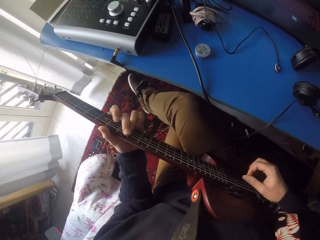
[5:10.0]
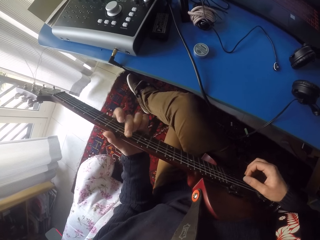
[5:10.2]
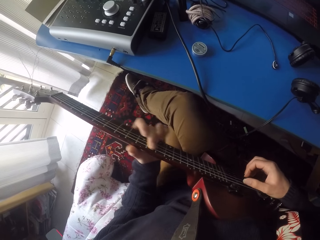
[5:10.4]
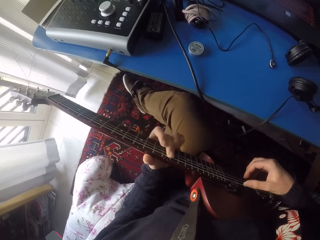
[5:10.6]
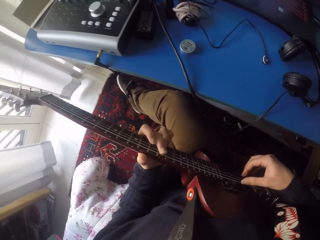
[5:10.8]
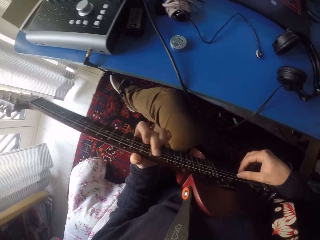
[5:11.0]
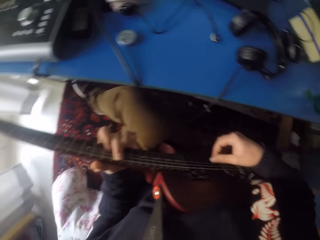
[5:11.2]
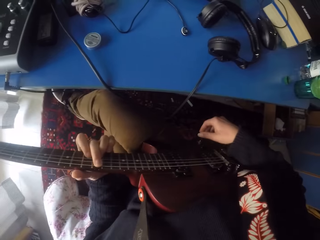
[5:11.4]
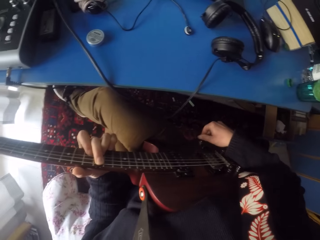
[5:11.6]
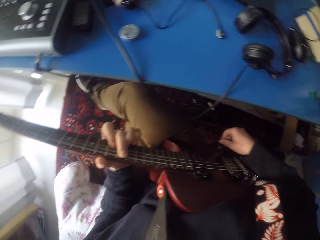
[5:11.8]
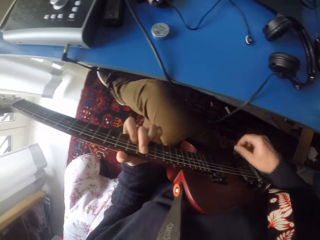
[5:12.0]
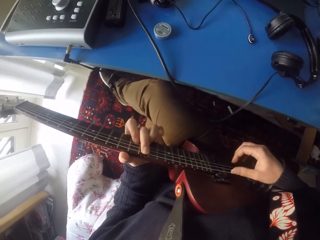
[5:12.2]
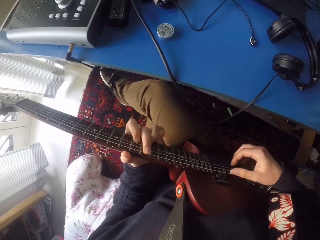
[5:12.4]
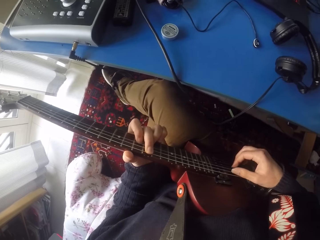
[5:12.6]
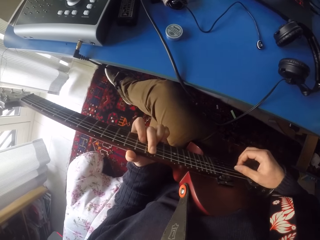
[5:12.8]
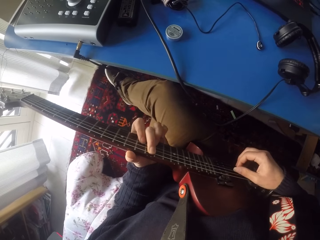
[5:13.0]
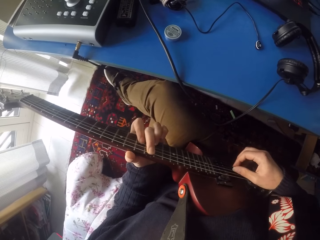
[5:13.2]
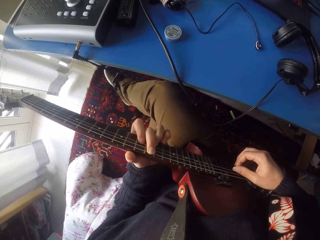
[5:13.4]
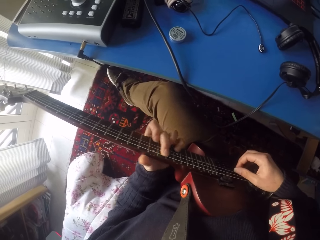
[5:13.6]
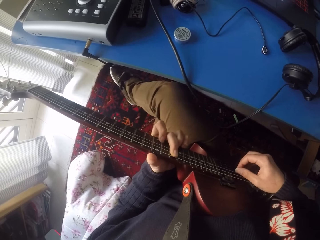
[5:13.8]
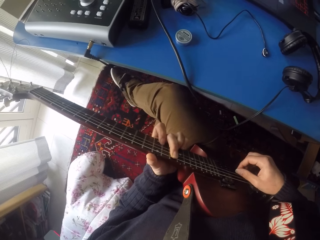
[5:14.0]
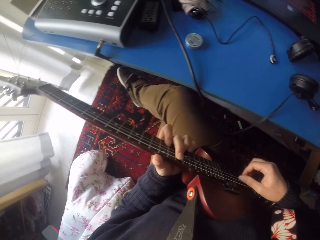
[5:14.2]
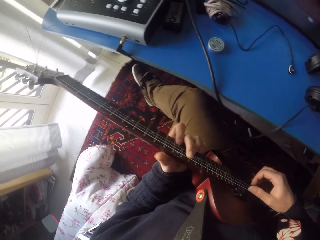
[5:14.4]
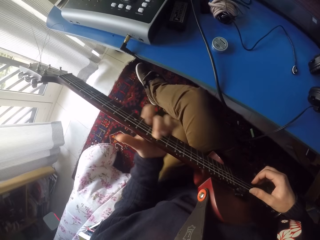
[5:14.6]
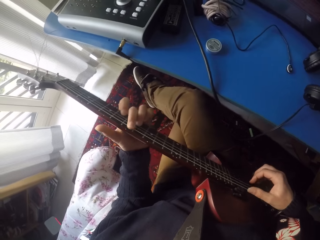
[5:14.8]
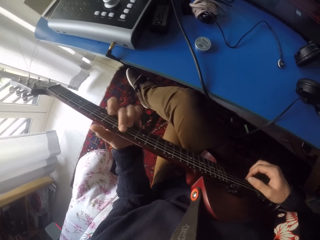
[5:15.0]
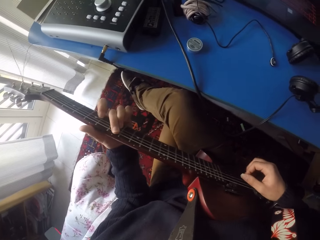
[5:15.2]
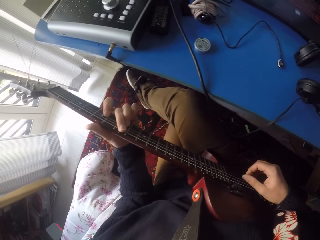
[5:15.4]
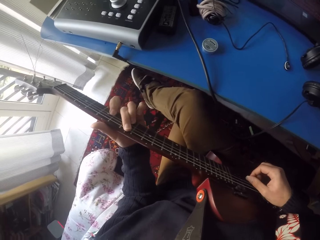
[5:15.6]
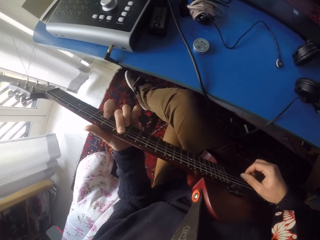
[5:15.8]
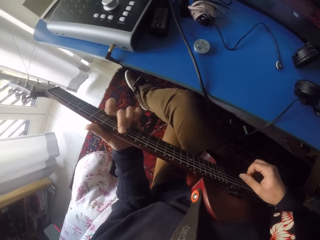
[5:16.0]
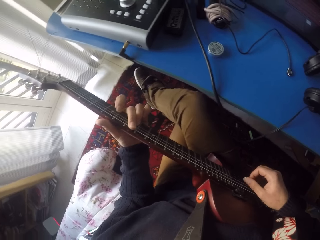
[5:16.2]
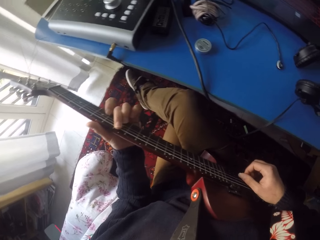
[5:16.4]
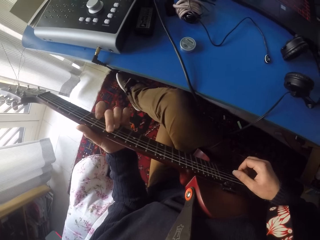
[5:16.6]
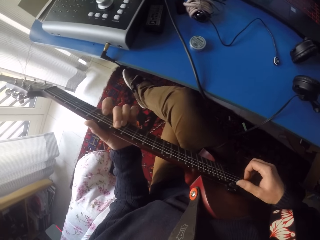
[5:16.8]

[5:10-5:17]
The camera wearer plays the guitar and touches the guitar cable with his right hand.

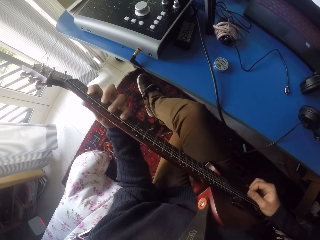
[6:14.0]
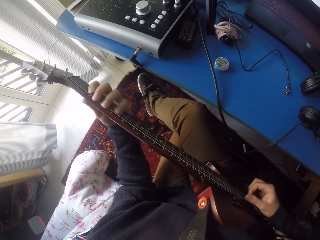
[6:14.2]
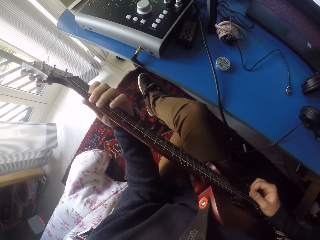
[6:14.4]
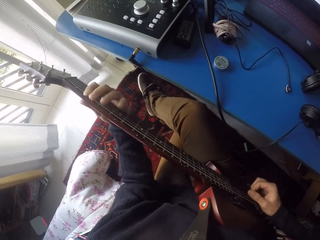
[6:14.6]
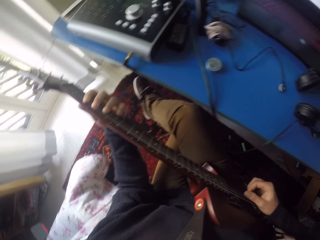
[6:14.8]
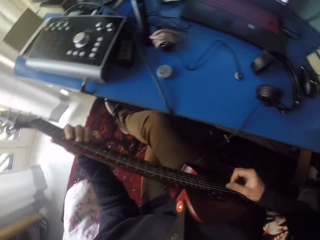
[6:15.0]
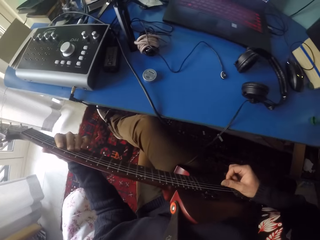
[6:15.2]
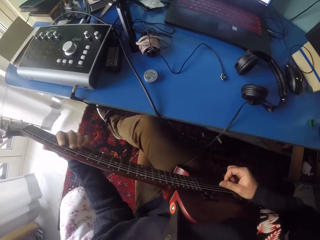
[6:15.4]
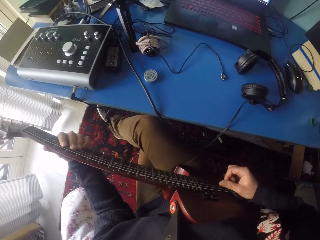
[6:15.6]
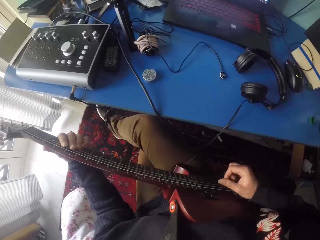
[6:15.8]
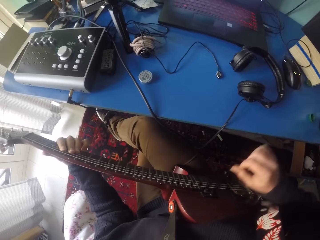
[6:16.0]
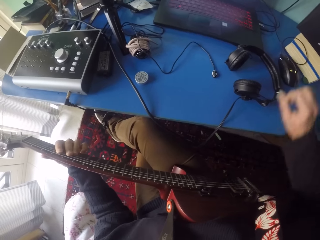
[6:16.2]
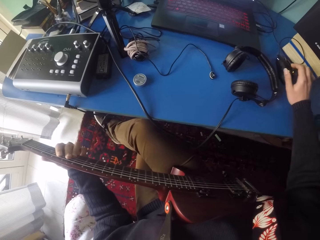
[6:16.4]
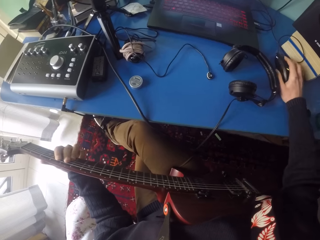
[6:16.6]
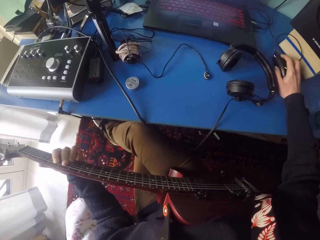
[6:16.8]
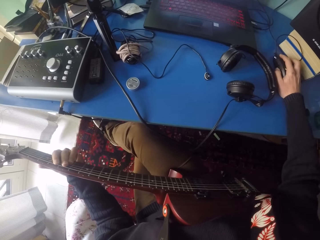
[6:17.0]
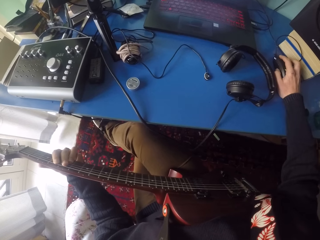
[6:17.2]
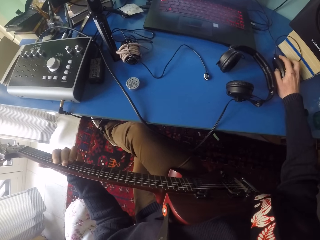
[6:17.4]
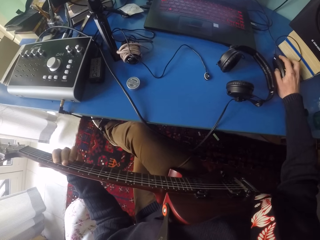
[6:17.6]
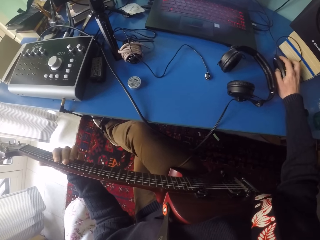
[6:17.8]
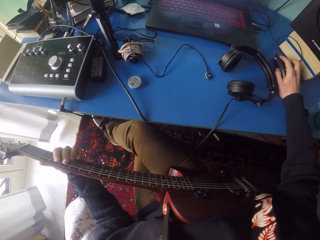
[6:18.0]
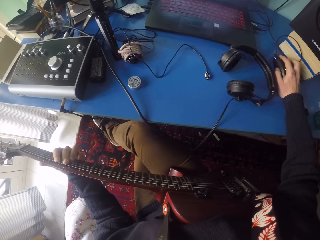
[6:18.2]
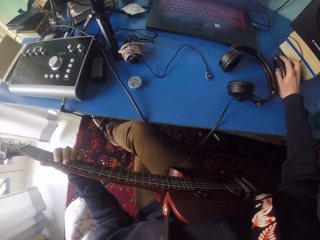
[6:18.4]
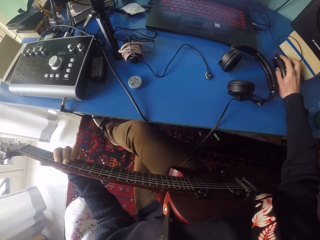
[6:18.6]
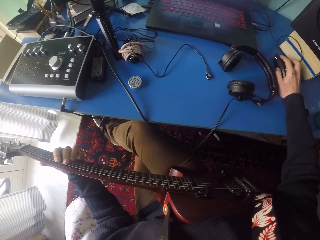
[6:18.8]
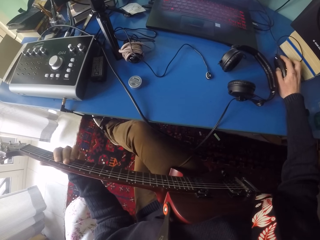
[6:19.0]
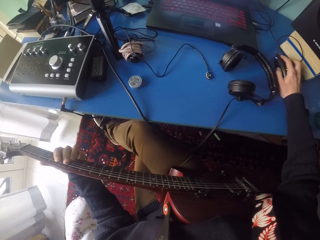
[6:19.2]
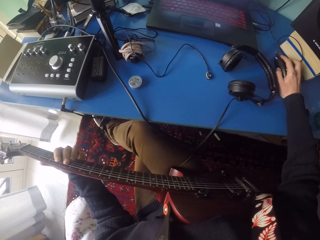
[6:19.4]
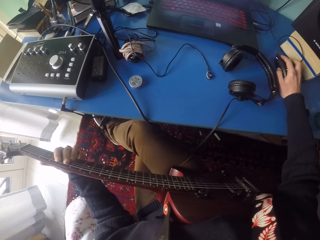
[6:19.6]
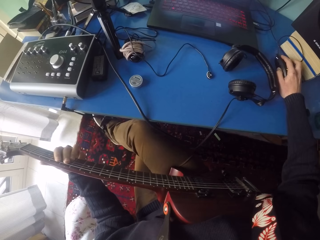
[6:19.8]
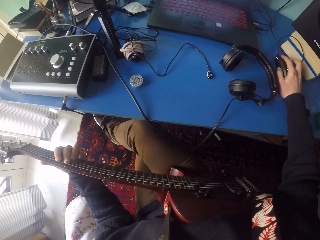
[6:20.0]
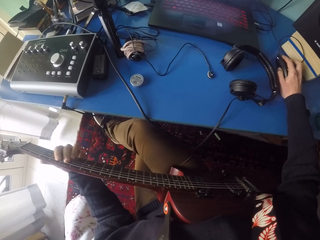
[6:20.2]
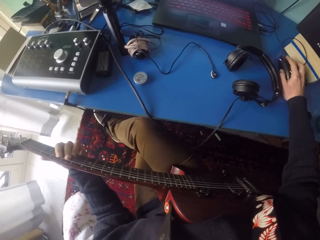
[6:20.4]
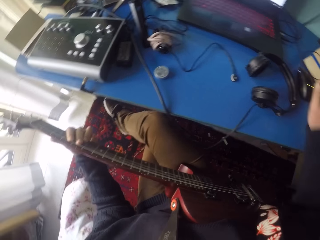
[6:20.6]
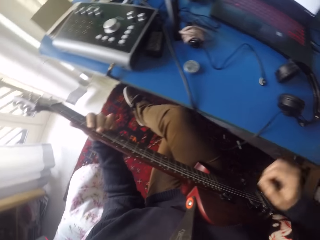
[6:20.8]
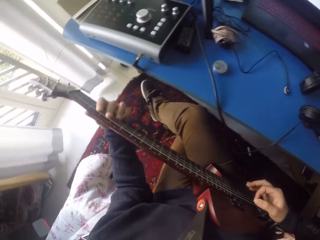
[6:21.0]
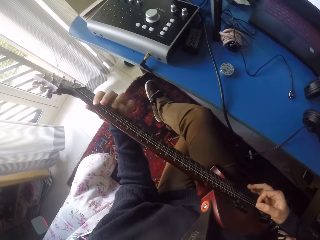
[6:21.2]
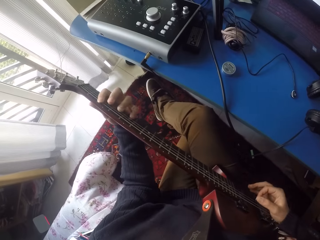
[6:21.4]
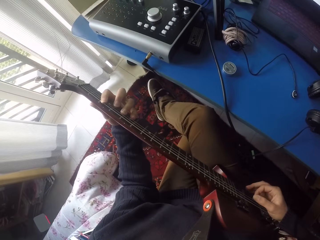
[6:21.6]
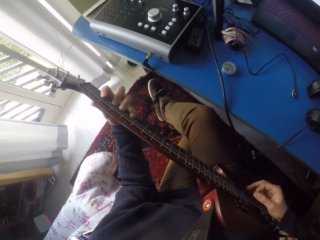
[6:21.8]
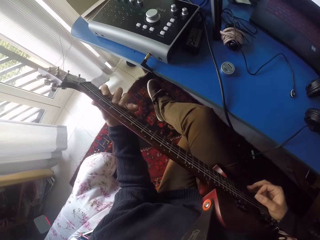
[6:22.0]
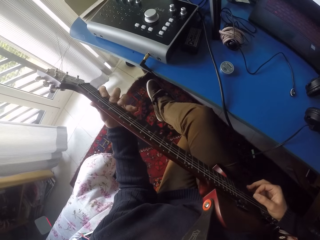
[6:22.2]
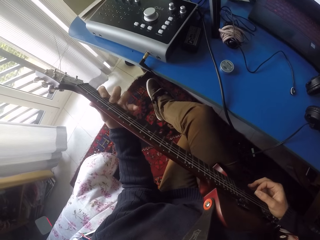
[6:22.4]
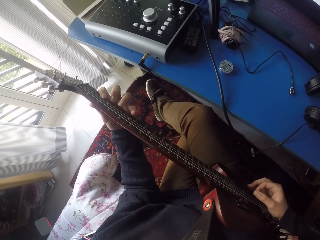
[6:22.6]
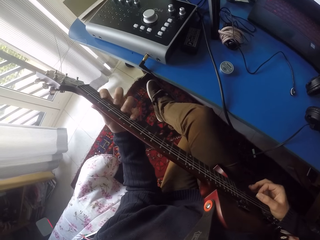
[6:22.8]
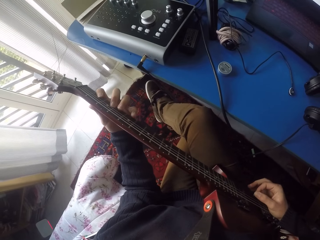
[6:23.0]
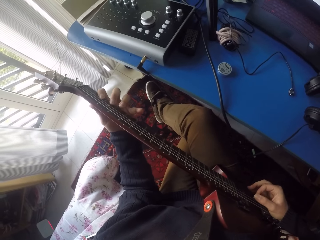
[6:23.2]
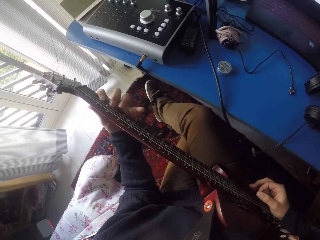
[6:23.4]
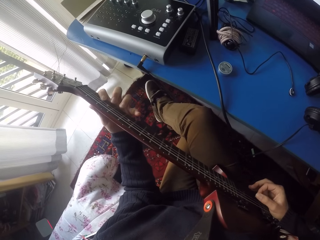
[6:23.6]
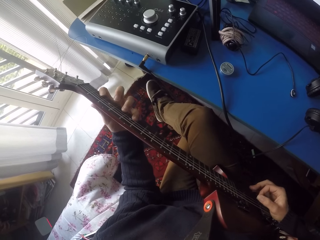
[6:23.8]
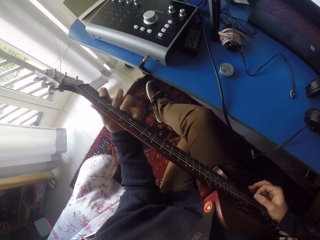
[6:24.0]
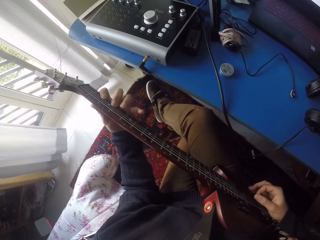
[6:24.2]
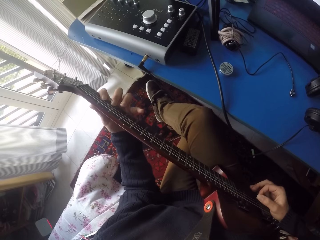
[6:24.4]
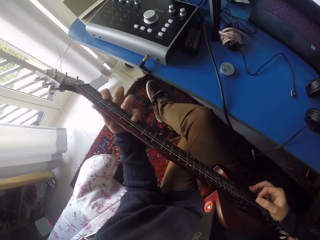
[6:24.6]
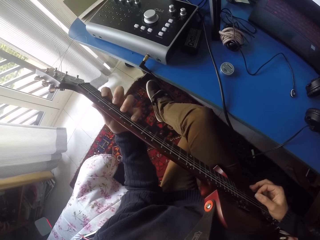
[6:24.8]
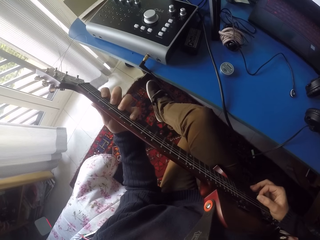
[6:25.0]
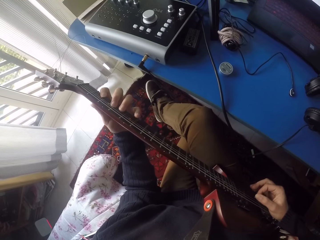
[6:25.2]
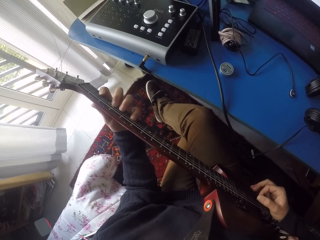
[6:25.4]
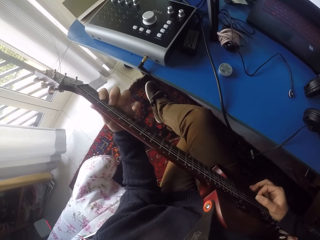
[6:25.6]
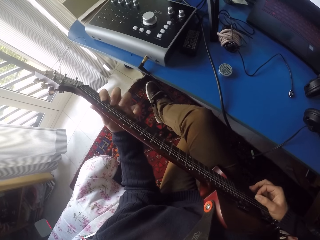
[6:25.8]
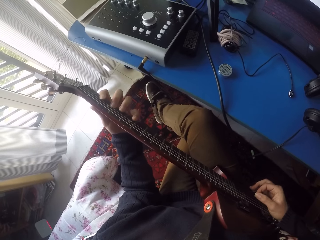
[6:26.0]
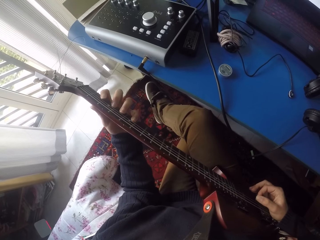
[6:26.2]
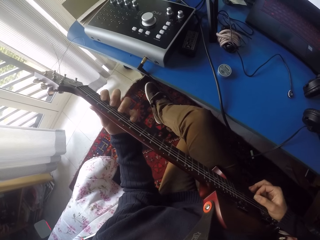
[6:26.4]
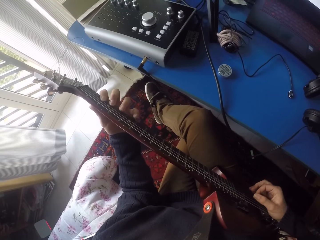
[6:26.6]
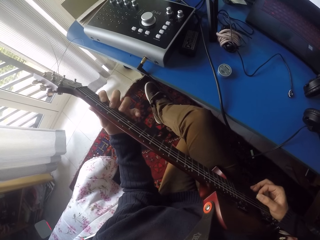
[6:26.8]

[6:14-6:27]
The camera wearer uses the mouse. He touches the computer mouse with his right hand and stops playing the guitar. He removes his right hand from the computer mouse. He plays the guitar.

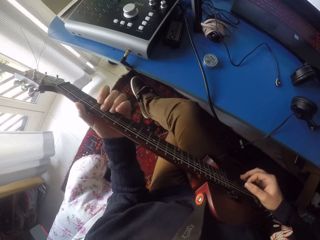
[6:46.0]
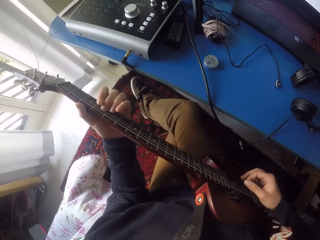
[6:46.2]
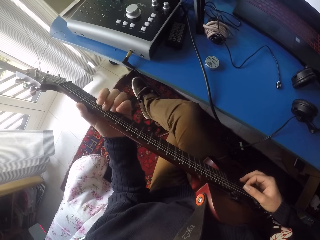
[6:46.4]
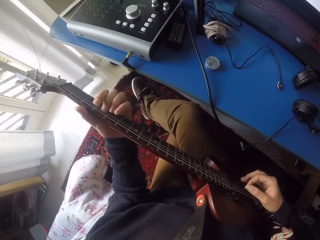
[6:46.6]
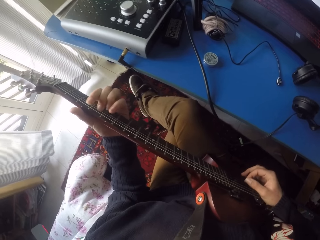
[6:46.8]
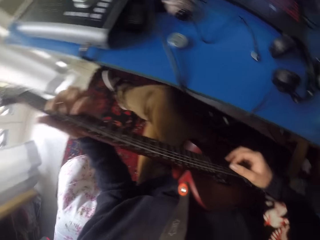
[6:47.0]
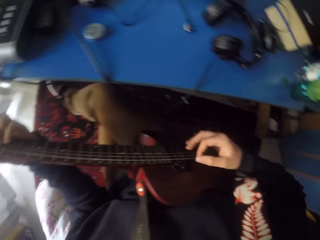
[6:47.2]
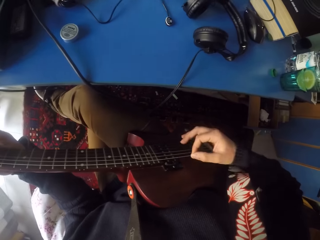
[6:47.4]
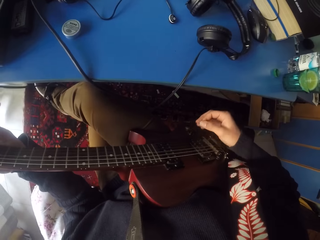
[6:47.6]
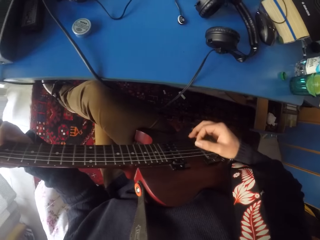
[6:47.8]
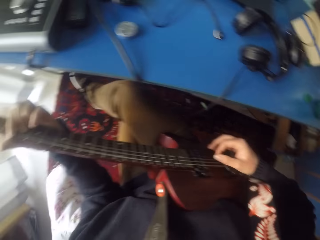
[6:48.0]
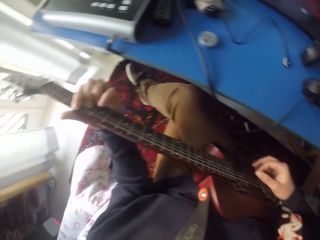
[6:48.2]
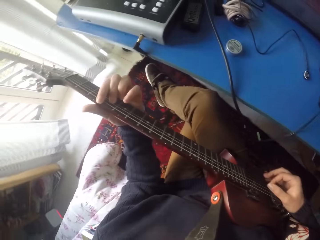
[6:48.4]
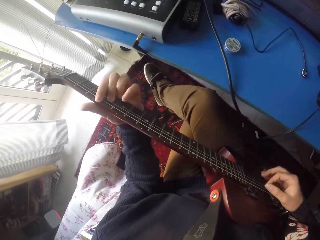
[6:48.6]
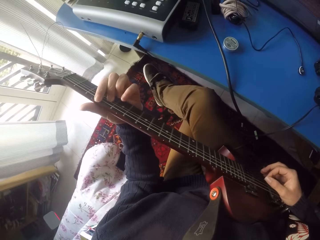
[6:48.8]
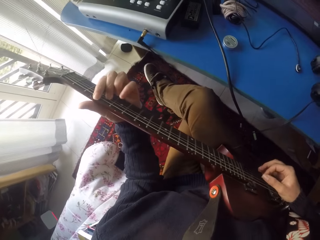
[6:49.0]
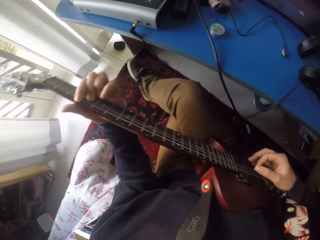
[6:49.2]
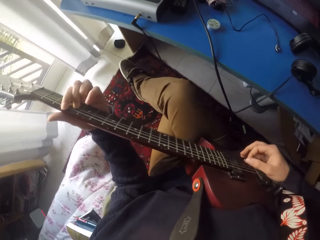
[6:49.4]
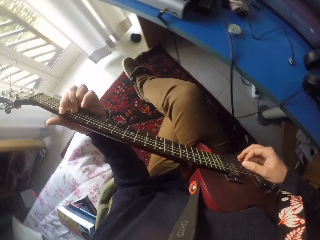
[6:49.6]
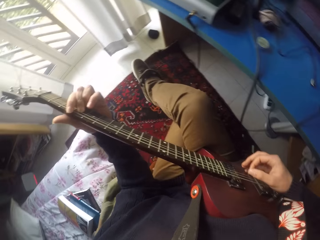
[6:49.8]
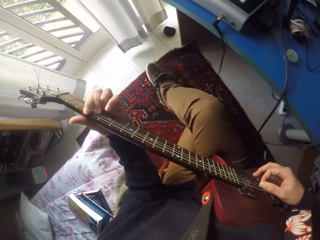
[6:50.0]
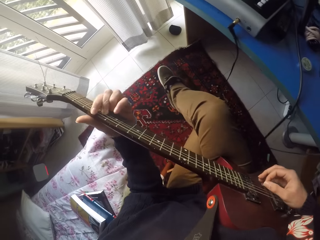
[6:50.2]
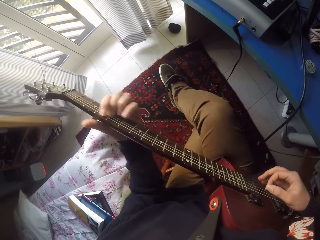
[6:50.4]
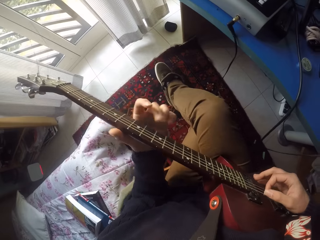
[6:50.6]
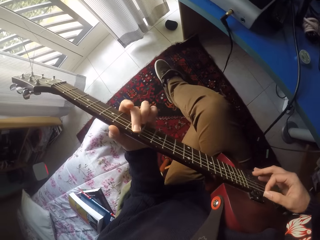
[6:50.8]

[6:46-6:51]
The camera wearer adjusts their sitting position. They play the guitar.
